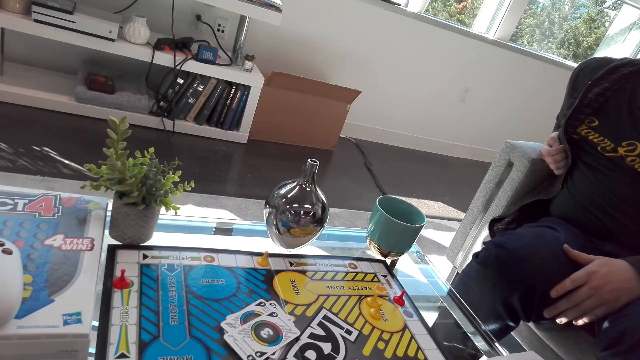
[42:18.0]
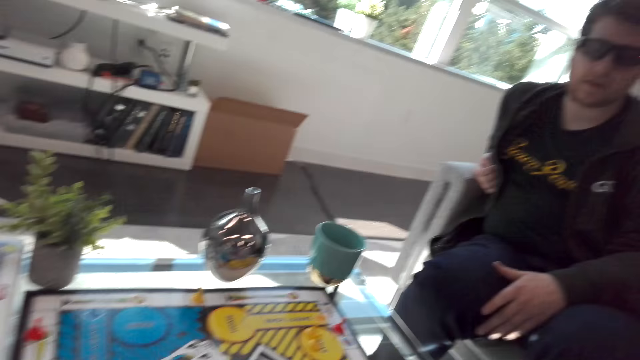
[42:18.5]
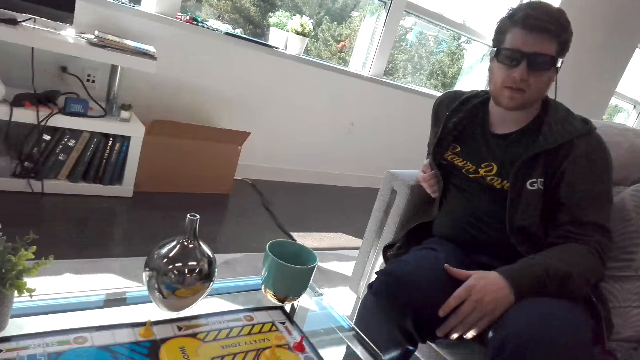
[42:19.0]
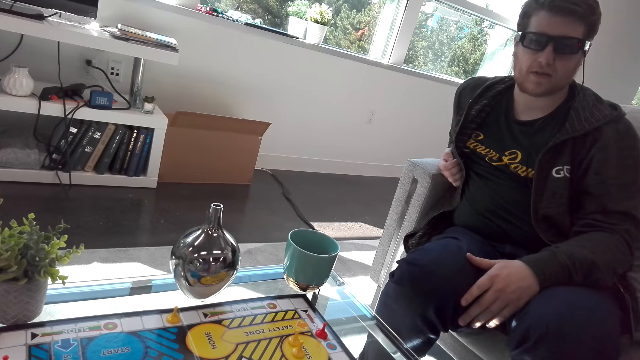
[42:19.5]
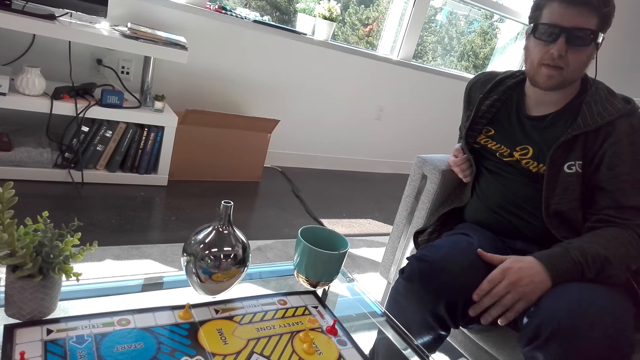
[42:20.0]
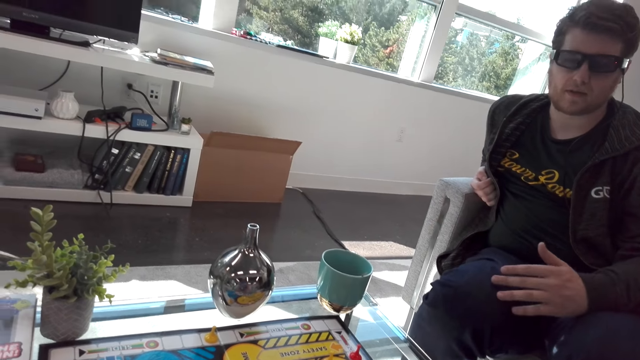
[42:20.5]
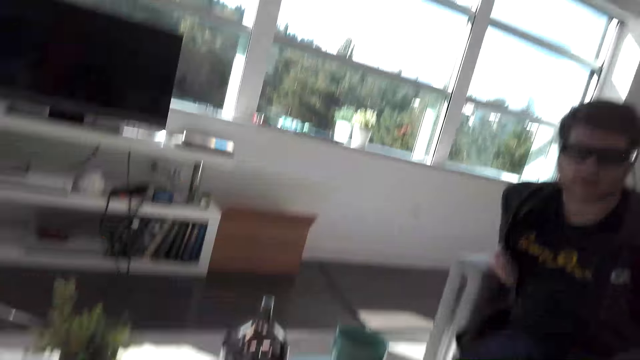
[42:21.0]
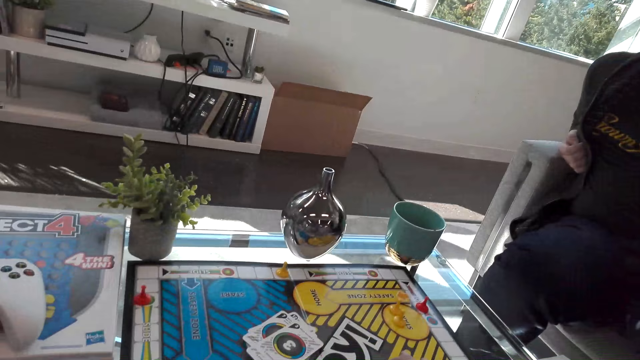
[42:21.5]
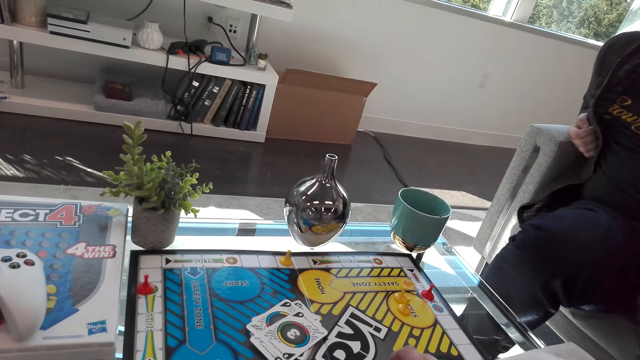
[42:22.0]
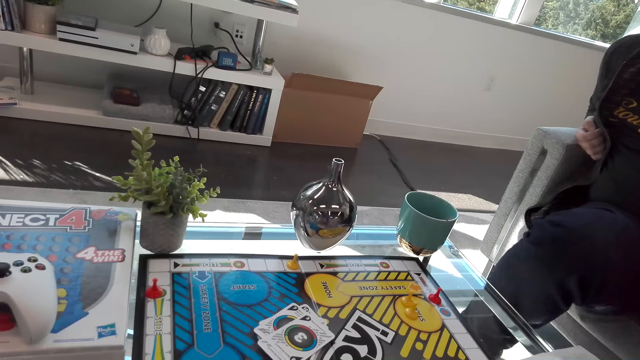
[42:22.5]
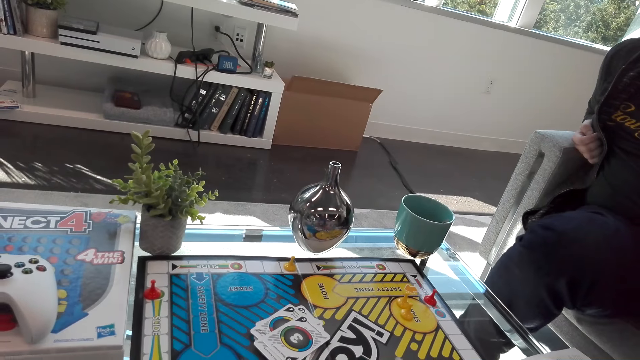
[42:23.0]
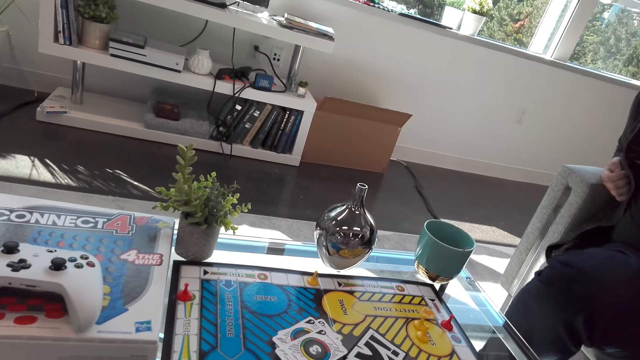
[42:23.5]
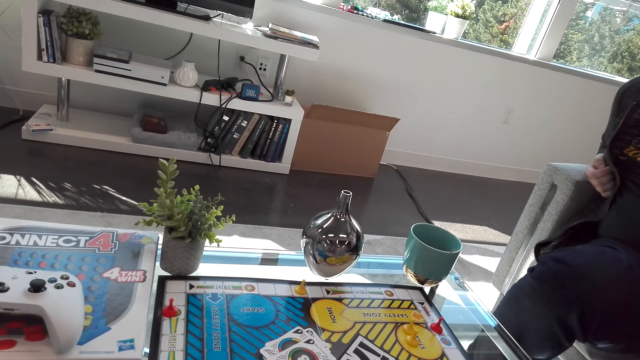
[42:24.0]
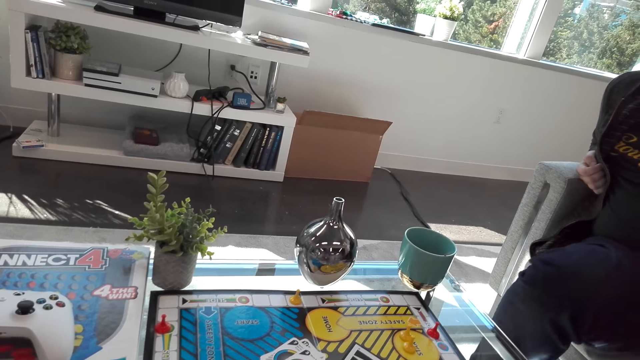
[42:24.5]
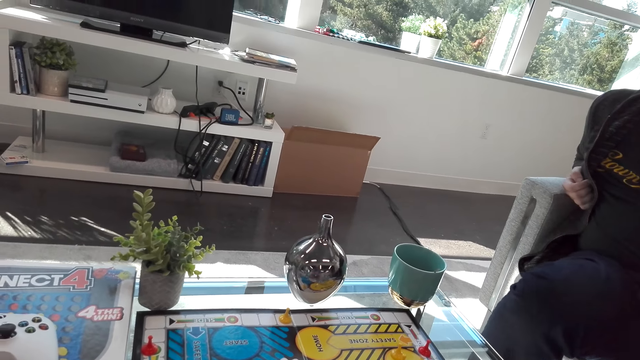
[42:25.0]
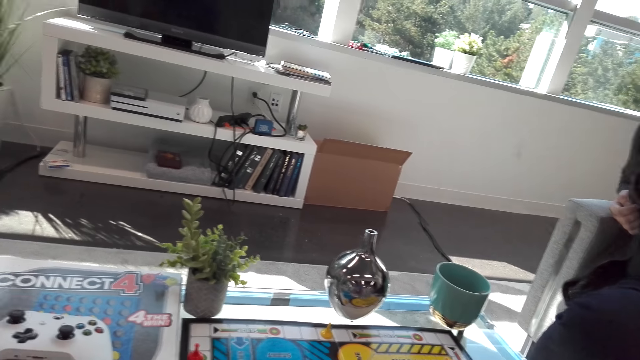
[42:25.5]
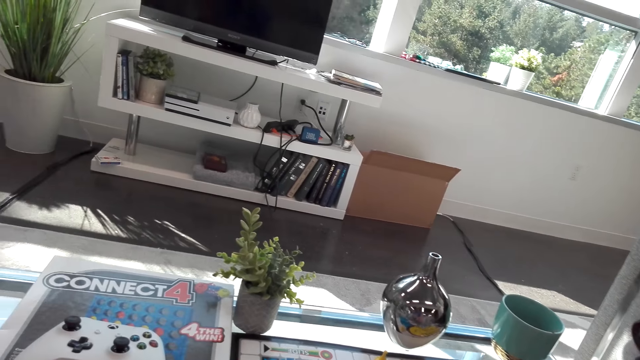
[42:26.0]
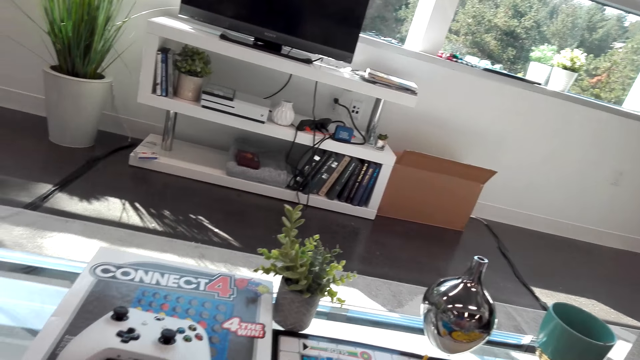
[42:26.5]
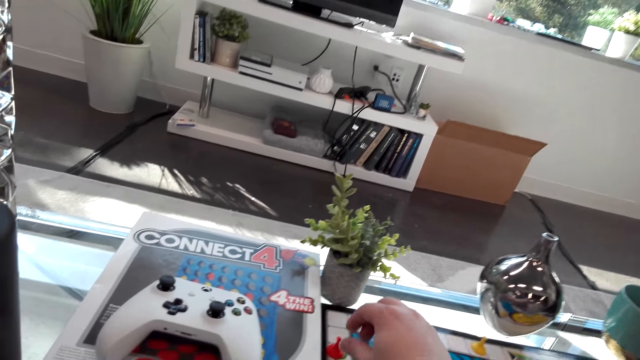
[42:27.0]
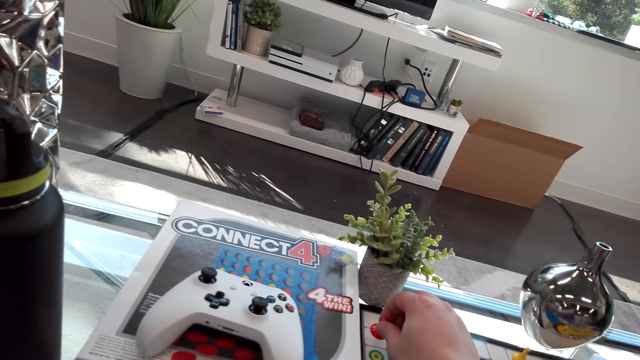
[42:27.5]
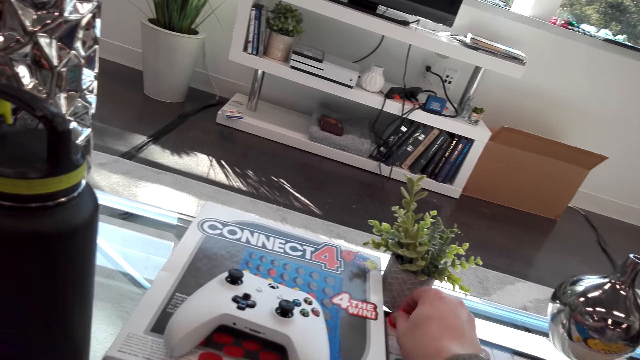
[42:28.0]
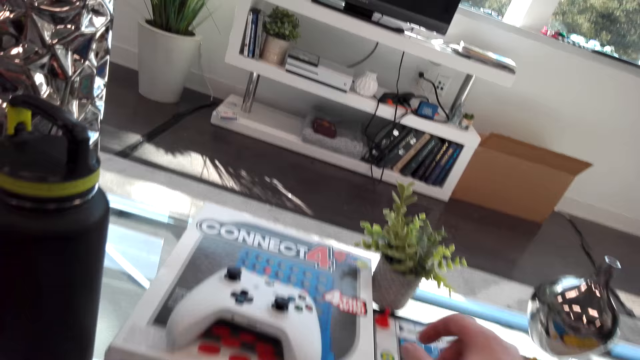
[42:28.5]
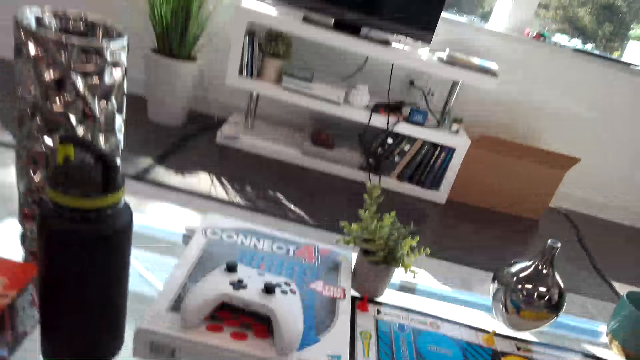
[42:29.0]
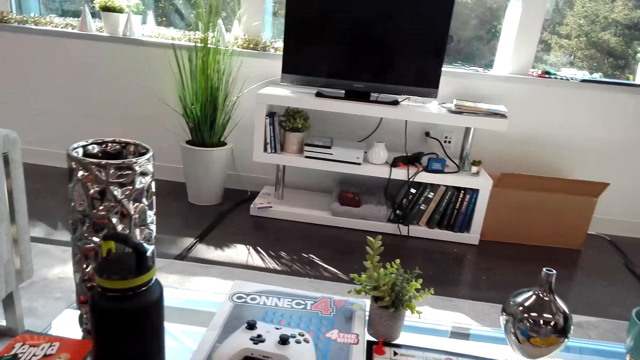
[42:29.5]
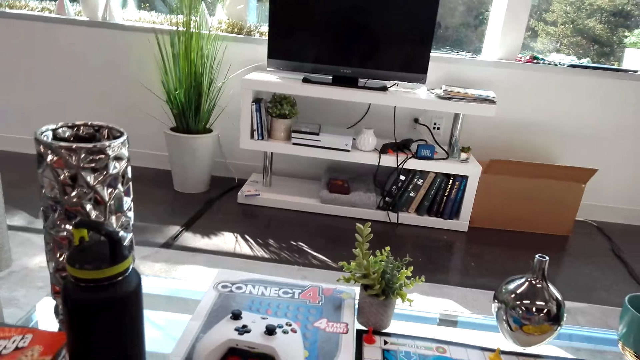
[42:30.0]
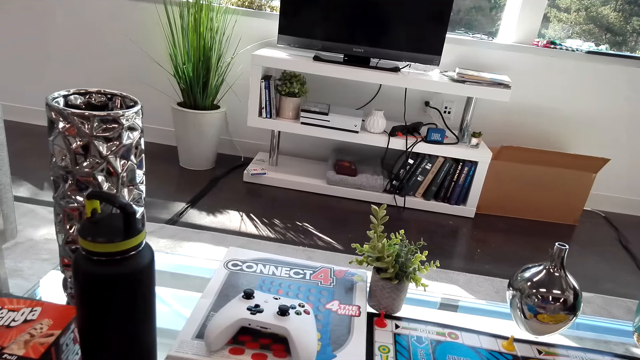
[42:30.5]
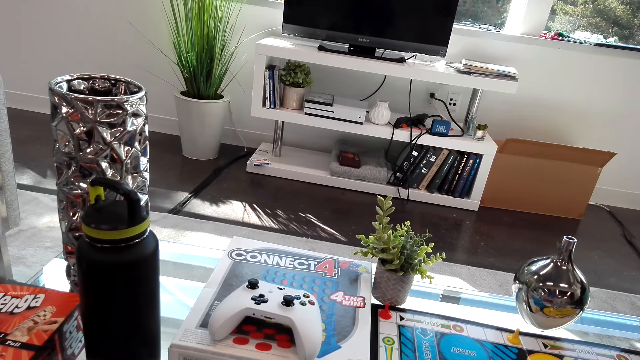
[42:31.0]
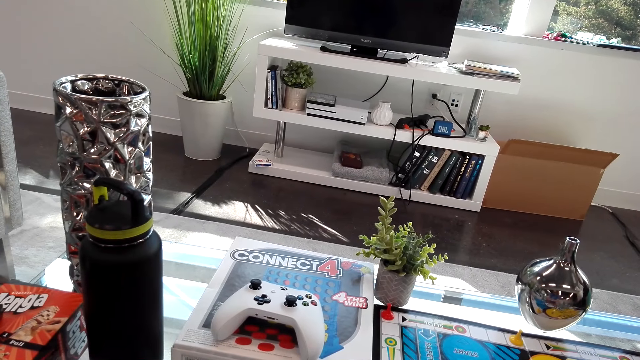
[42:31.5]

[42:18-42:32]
The camera wearer plays a Monopoly board game. They play the board game with a man.

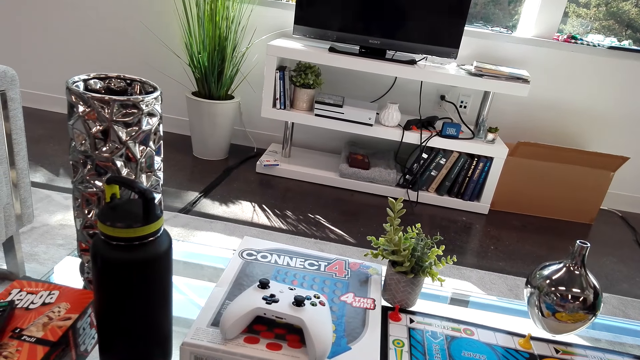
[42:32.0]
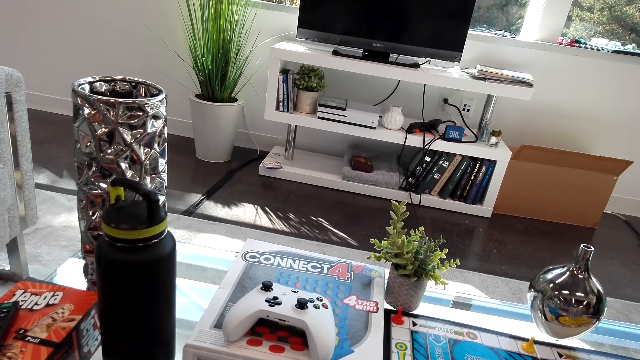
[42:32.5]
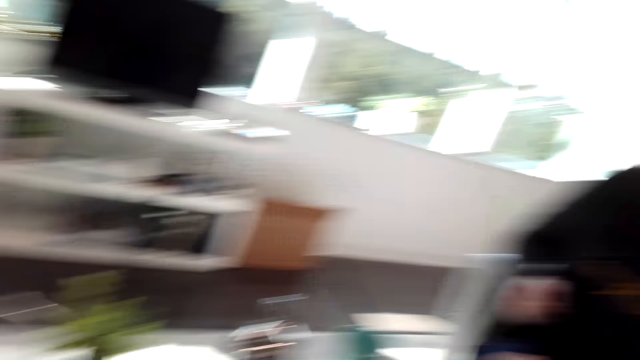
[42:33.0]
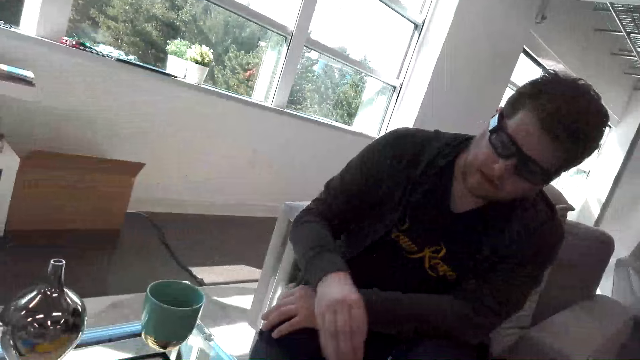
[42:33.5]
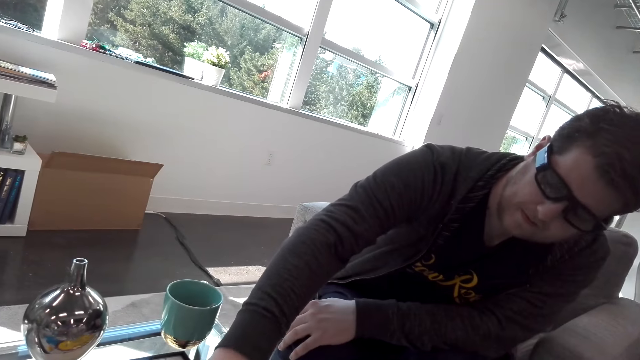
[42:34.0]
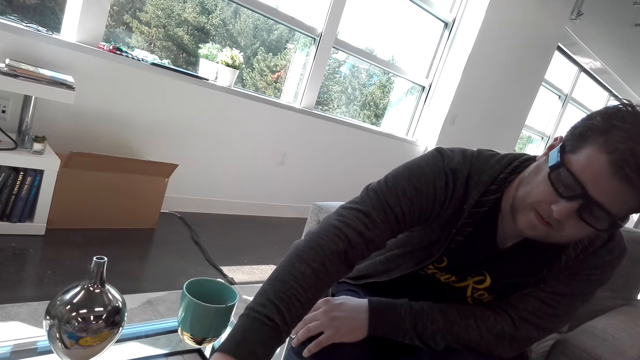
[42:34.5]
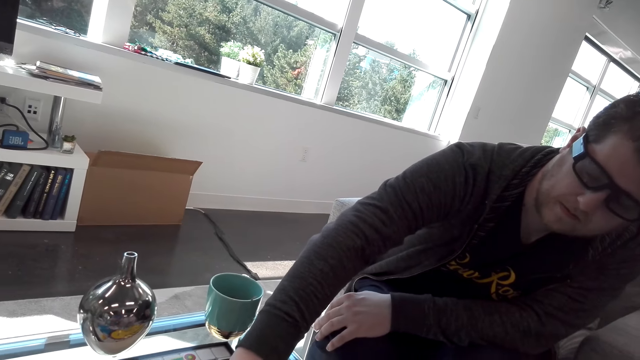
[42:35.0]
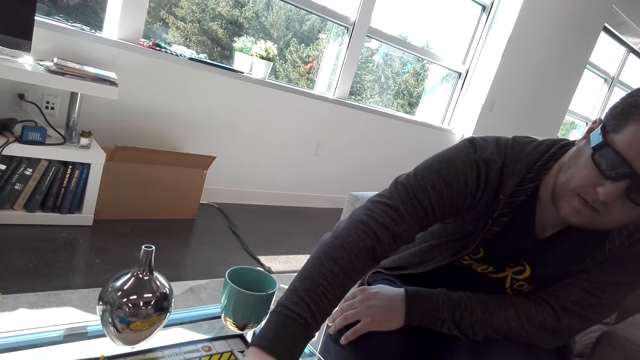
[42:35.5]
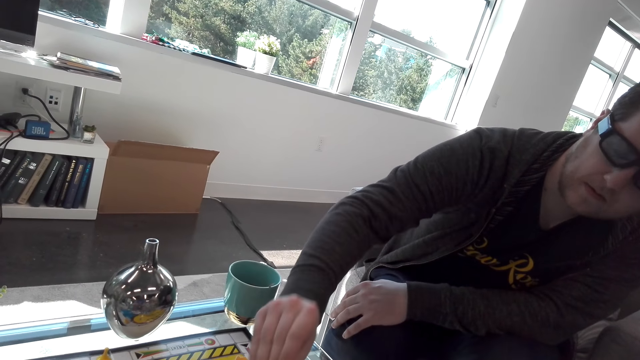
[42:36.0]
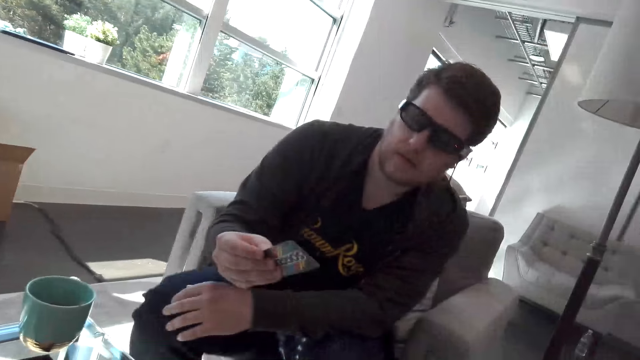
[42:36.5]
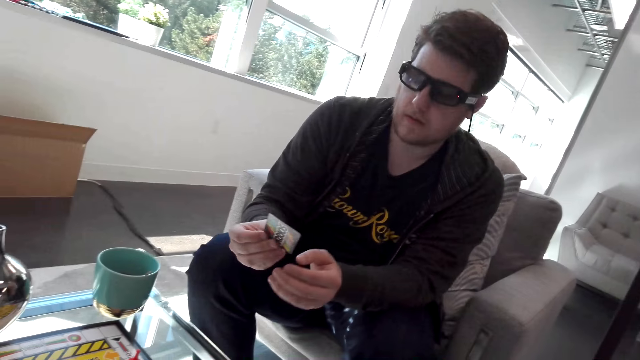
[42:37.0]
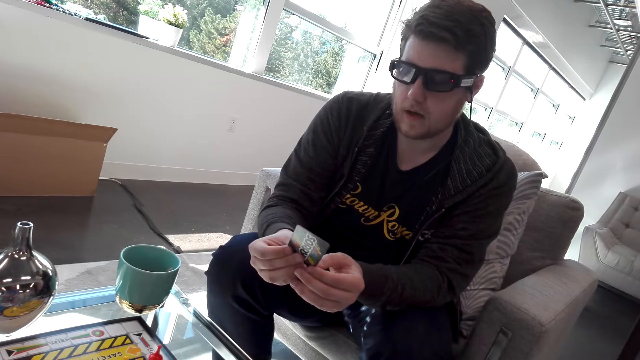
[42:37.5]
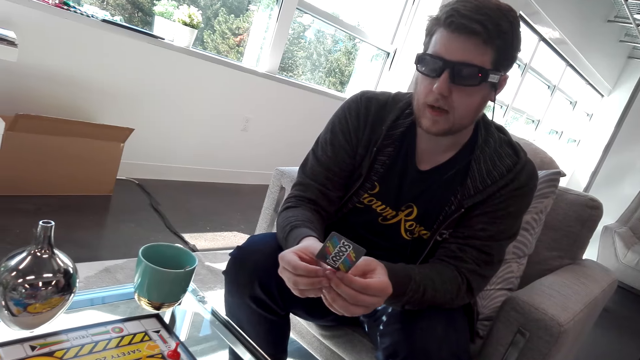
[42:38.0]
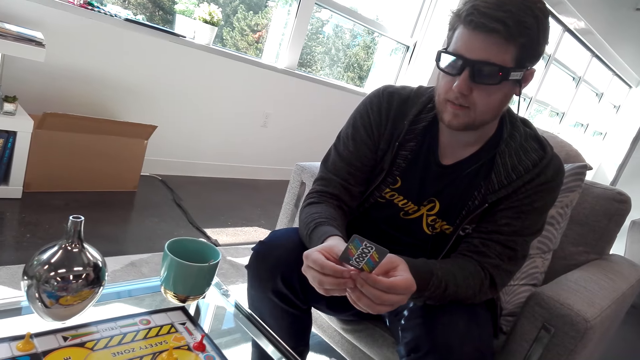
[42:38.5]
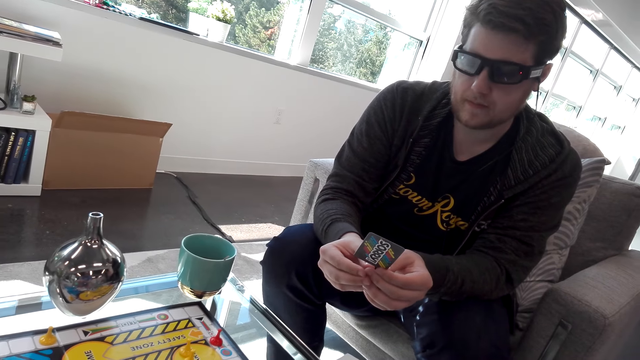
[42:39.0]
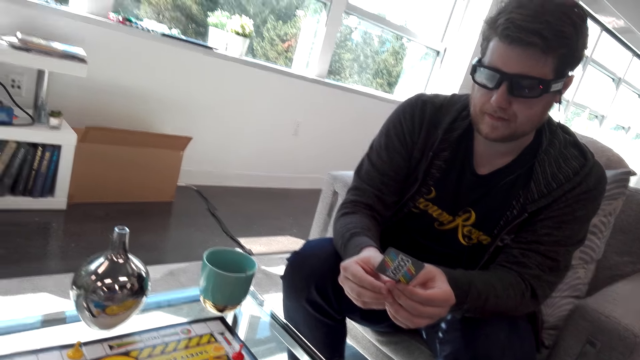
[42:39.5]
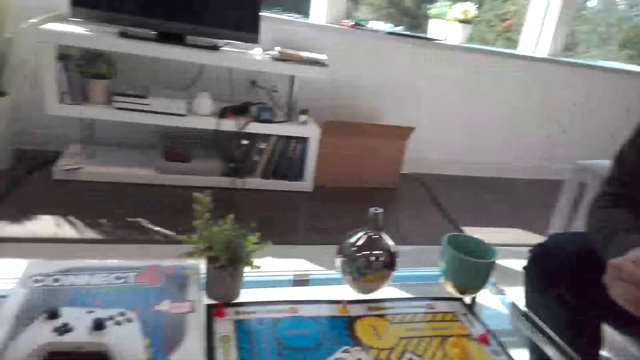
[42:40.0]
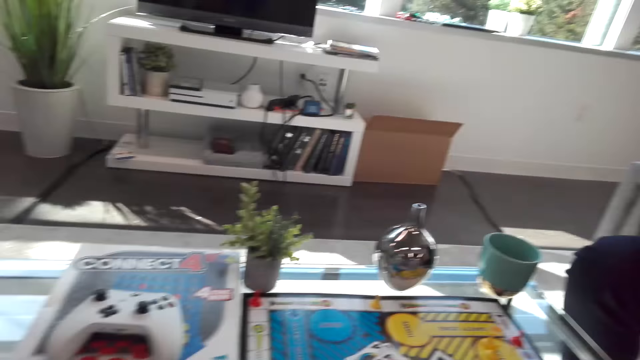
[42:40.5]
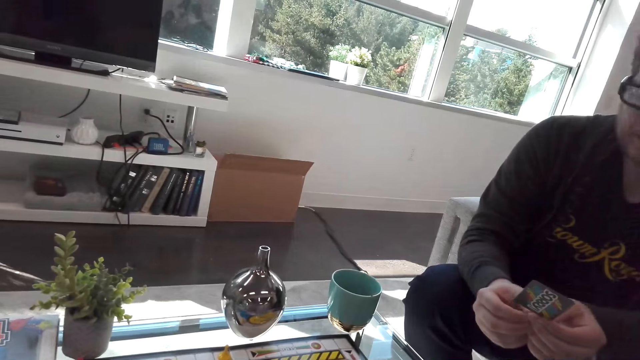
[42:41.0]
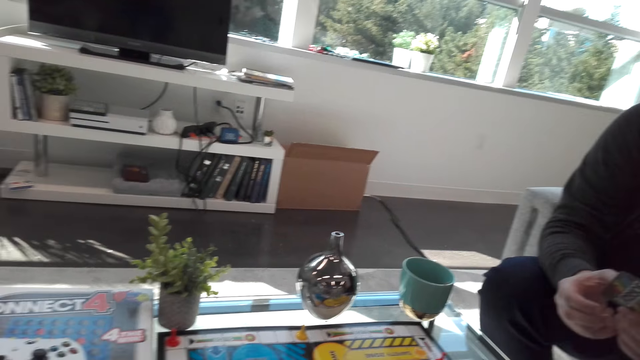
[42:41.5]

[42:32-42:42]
The camera wearer talks to a man. The man plays the Monopoly board game. The camera wearer looks around. They play the Monopoly board game.
